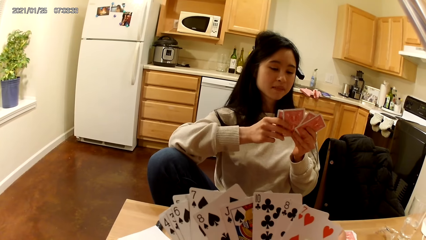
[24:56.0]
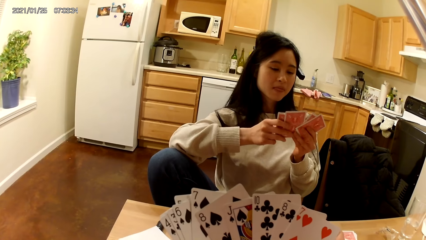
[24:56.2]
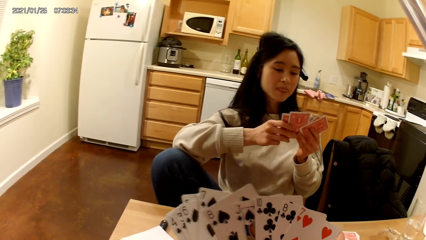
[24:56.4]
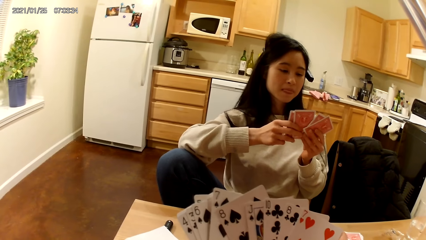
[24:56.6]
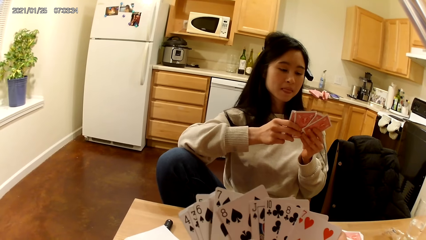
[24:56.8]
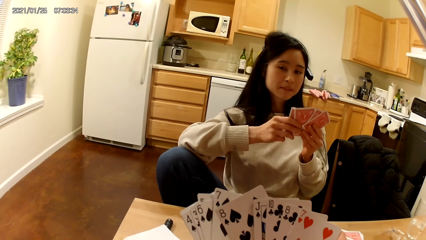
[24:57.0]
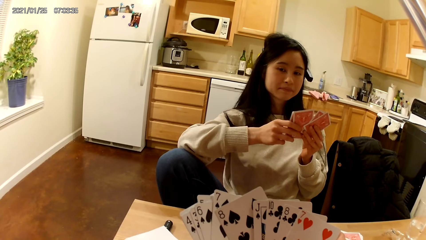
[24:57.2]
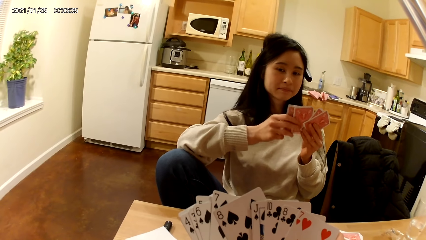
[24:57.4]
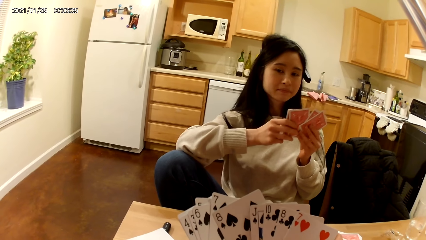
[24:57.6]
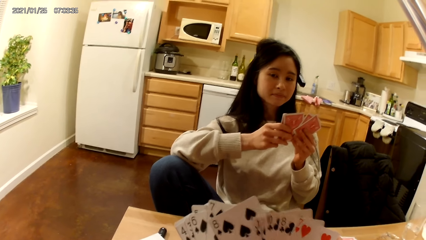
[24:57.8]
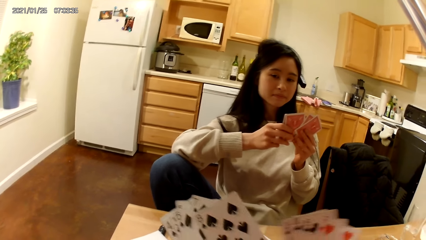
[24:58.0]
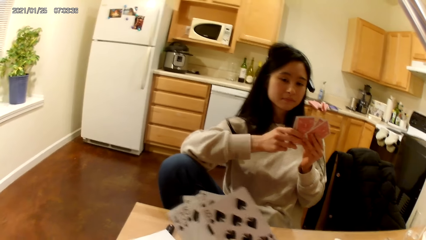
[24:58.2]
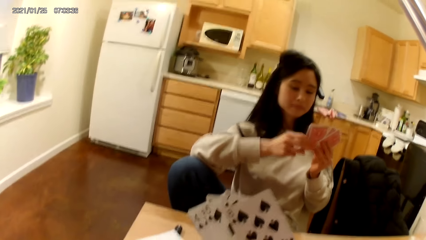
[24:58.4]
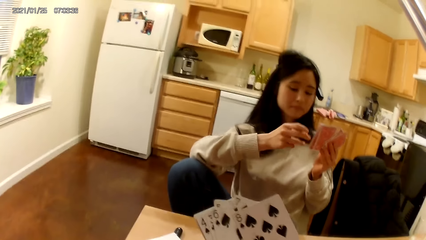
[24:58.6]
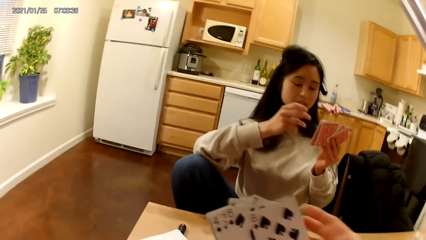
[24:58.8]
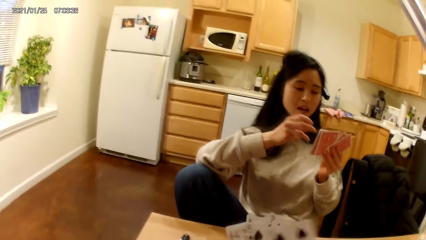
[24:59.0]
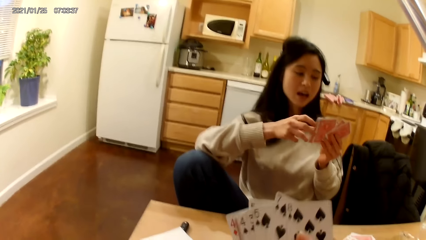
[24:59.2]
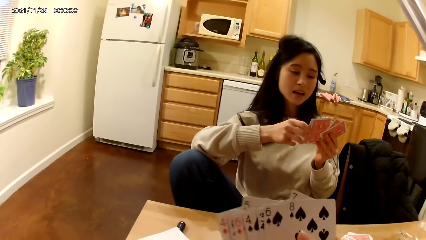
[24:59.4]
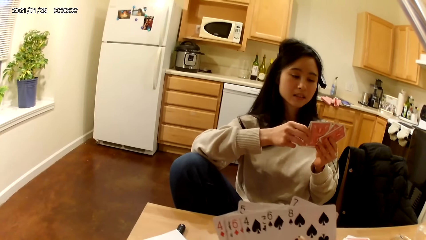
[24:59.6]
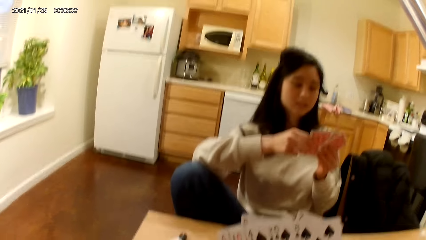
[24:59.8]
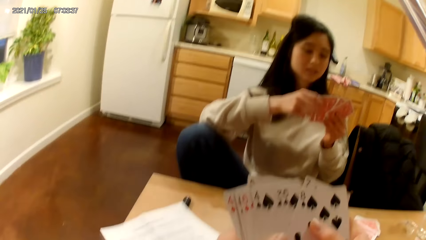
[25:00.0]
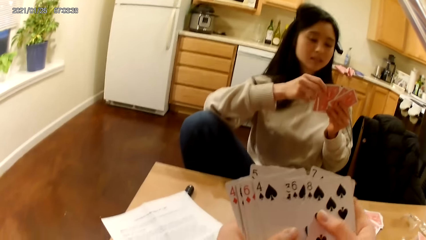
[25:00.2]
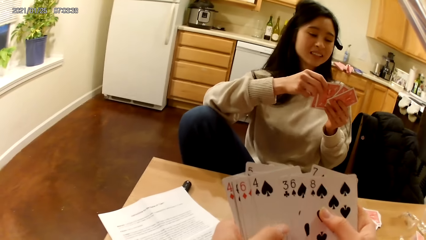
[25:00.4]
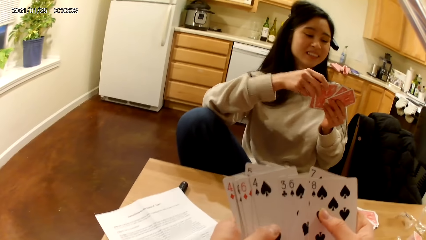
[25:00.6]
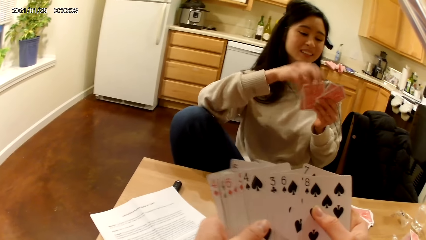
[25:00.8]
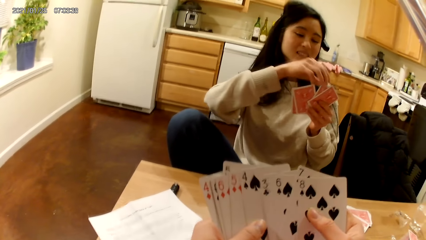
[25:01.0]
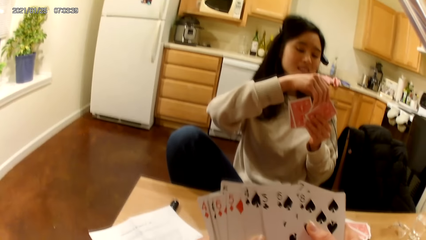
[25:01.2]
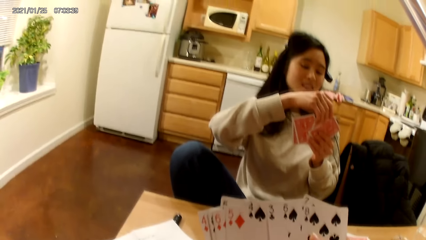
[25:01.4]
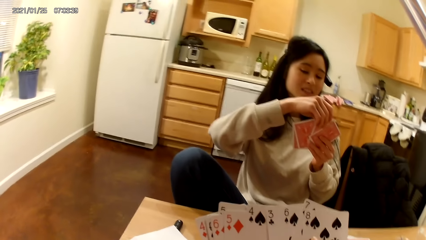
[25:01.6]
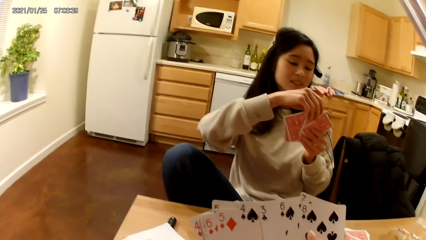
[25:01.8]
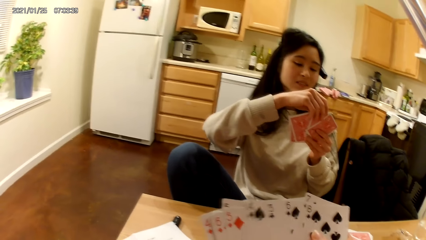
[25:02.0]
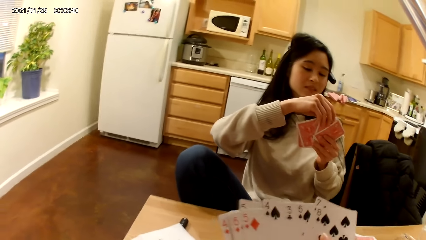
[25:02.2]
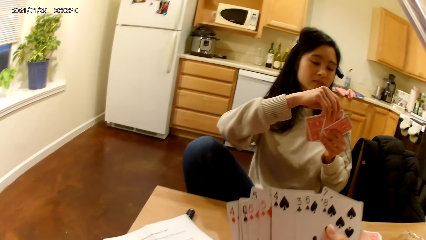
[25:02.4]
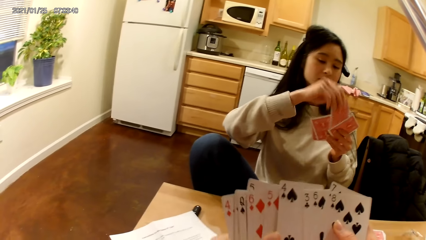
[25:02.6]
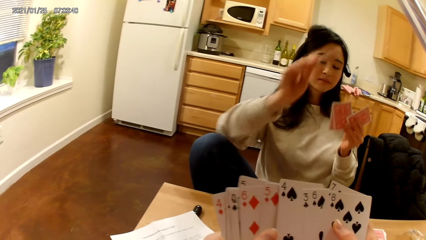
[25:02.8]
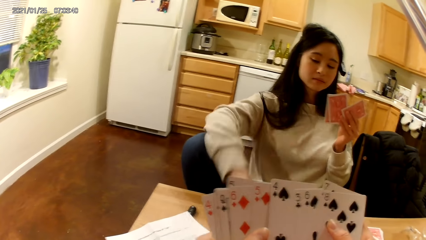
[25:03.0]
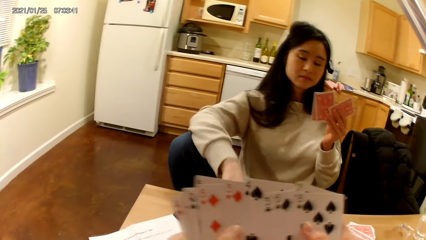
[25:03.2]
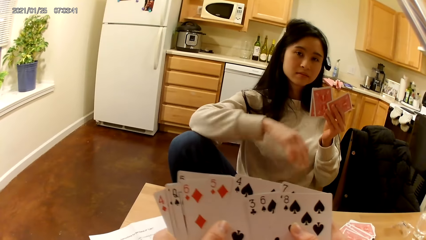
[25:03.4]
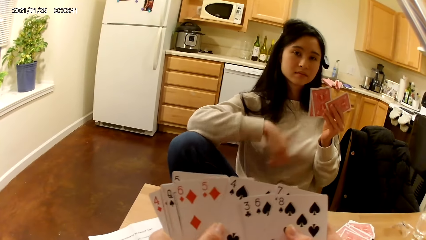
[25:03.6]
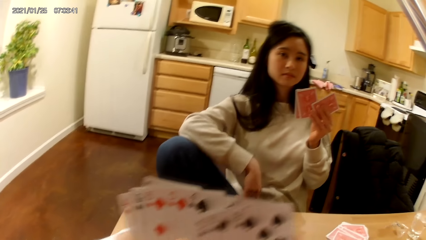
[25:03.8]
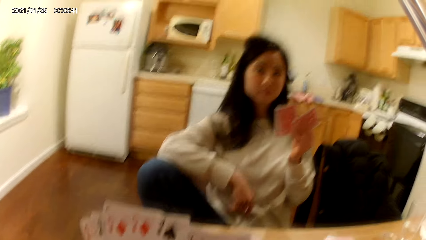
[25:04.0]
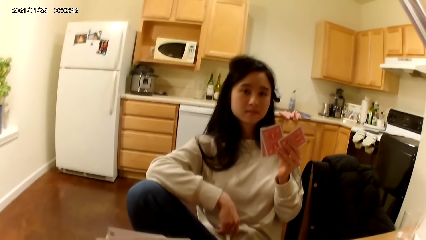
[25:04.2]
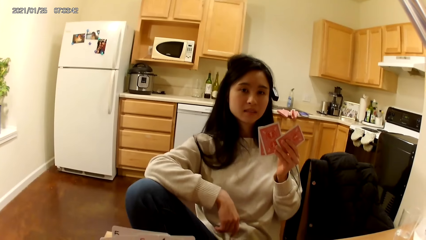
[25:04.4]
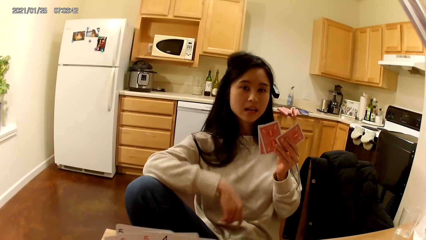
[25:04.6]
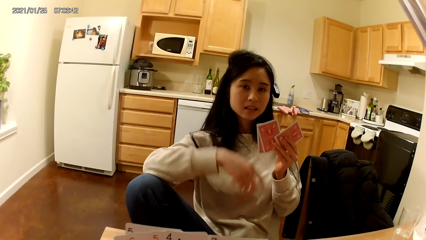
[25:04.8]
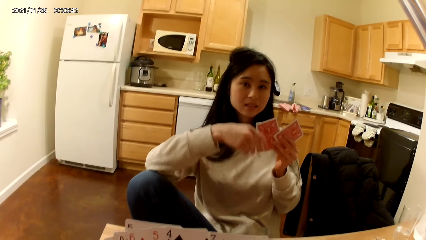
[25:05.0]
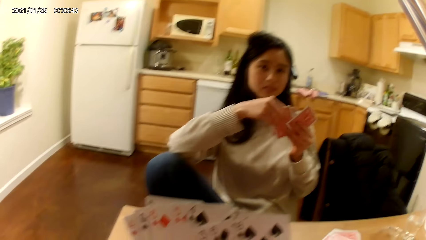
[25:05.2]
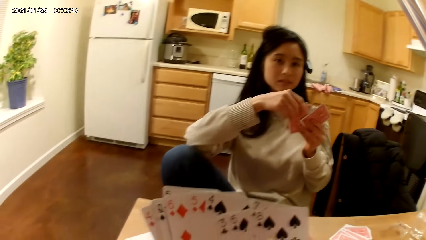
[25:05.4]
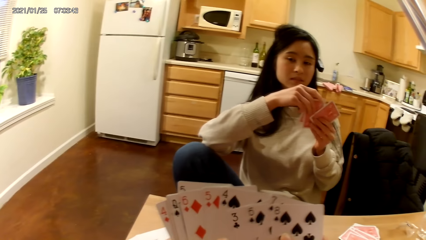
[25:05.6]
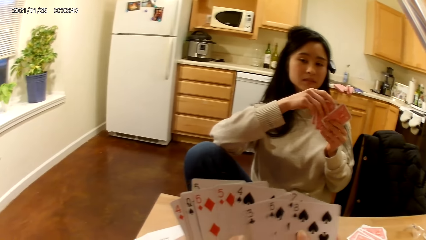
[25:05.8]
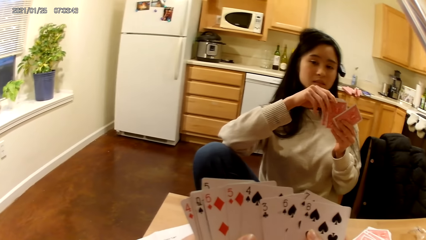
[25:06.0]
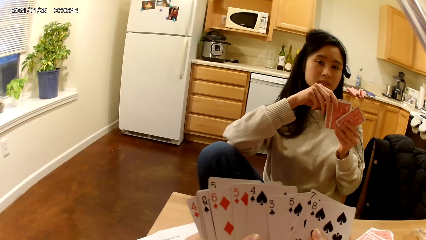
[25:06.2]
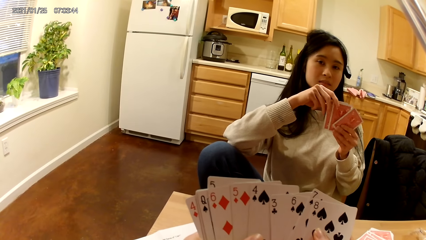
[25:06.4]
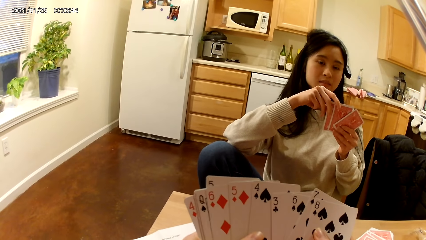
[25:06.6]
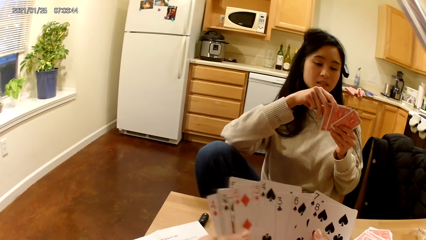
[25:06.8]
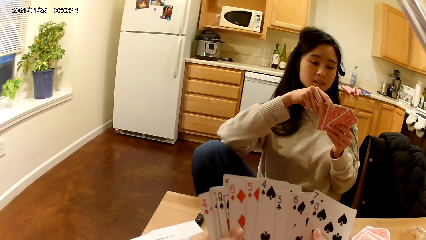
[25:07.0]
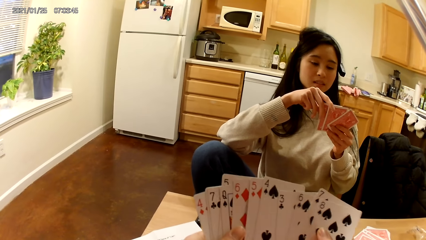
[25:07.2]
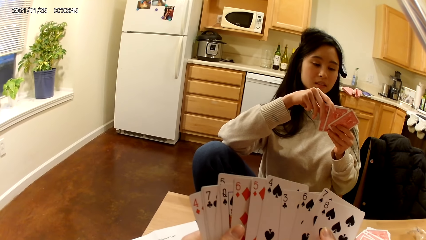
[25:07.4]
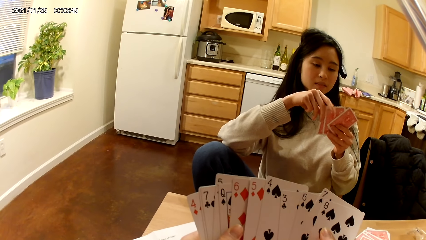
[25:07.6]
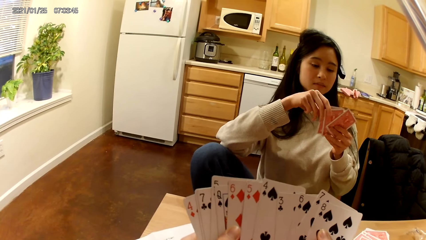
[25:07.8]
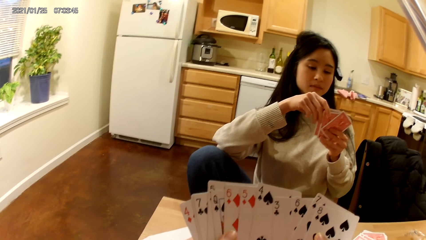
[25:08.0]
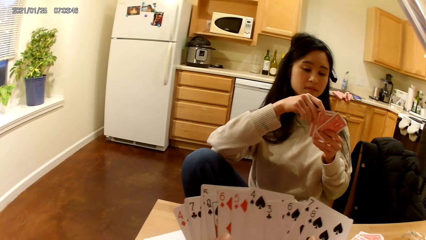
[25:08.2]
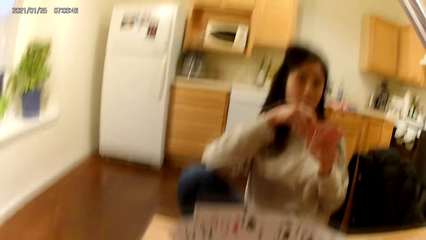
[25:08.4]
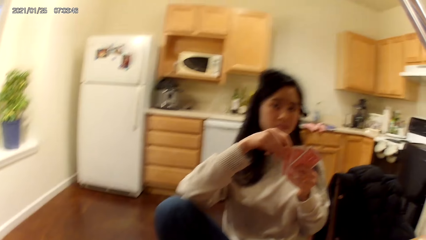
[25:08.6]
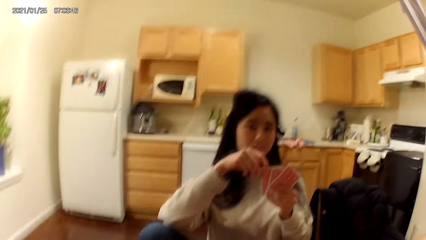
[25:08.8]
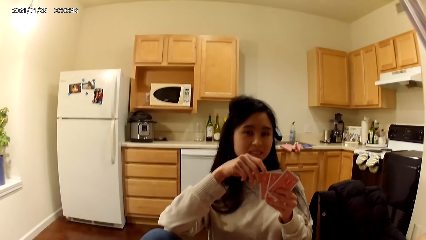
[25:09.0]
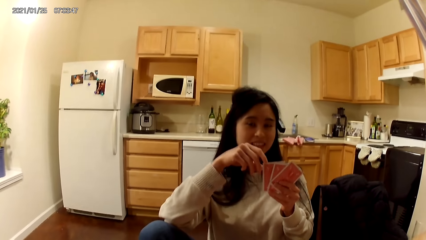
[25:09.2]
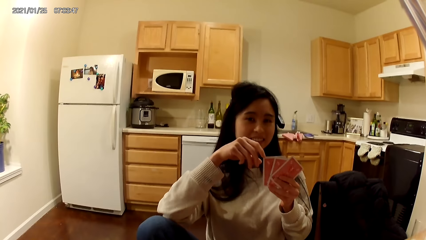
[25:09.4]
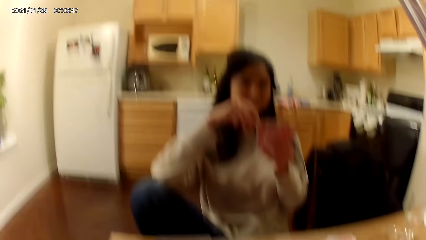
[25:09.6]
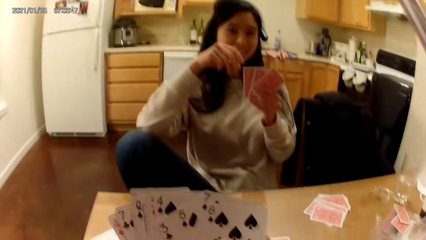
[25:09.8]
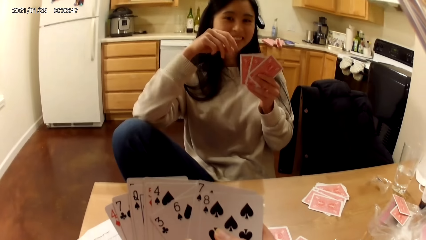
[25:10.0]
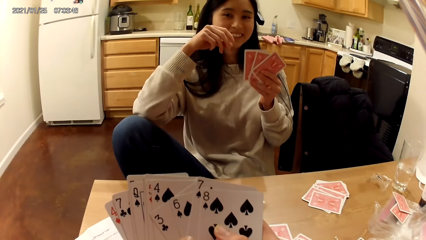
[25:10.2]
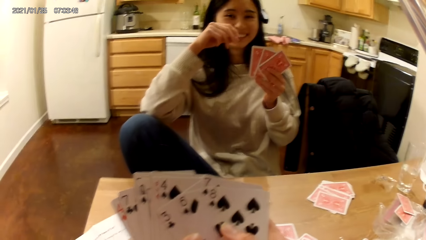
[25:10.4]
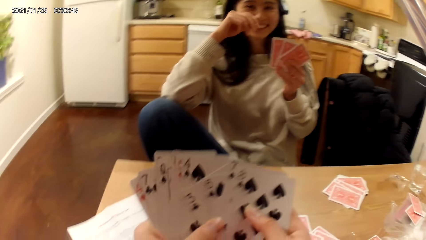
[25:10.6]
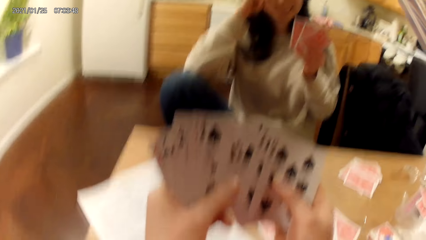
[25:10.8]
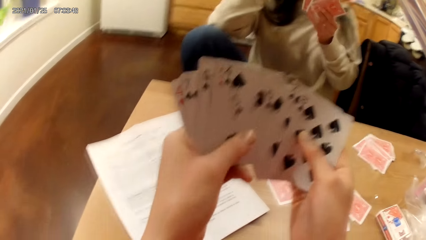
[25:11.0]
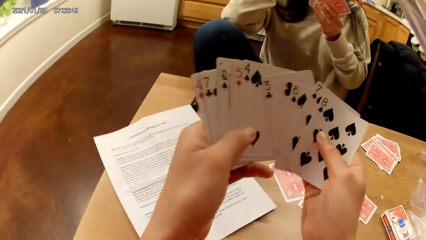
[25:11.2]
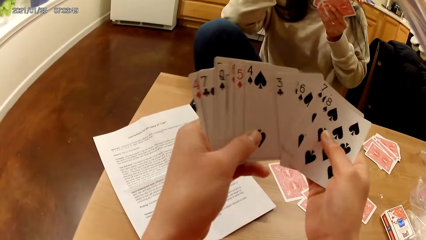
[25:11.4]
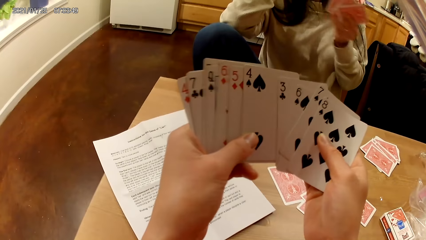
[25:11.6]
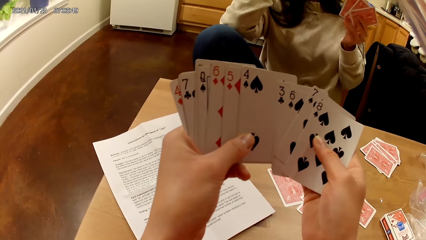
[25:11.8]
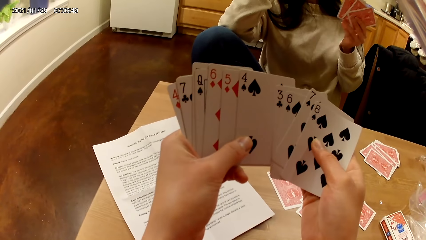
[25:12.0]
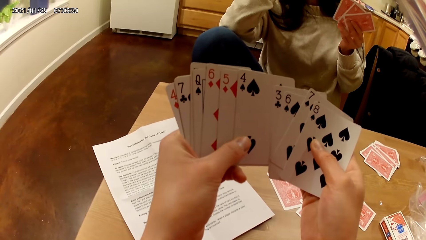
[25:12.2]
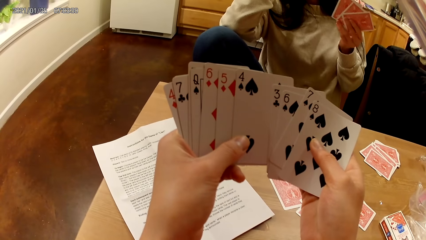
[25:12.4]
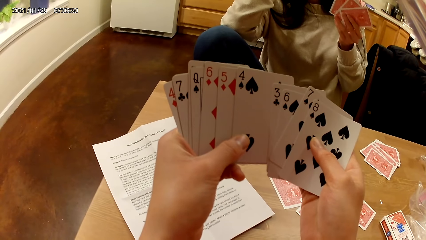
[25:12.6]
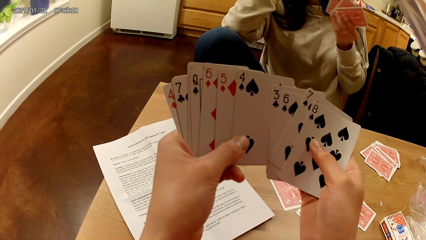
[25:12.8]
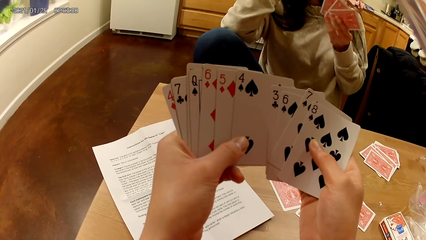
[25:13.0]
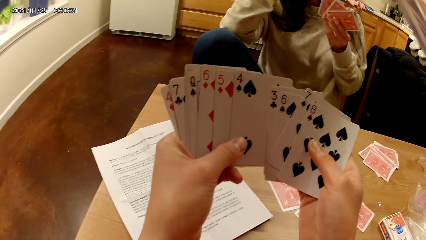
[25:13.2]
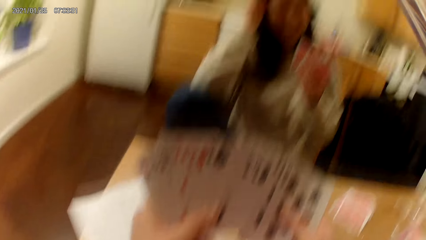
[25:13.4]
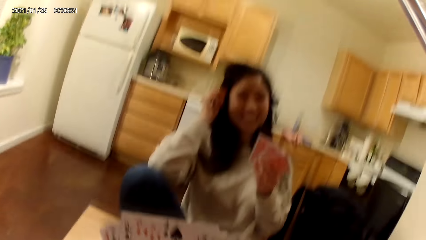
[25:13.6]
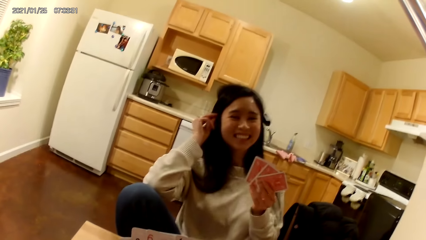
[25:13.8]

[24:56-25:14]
The camera wearer holds playing cards with hands. The woman holds playing cards with hands and places another card on the dining table with her right hand. The woman holds playing cards with hands. The camera wearer holds playing cards with hands. The woman holds cards with her left hand. The camera wearer holds playing cards with hands. The woman holds playing cards with hands.
